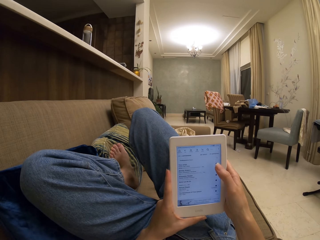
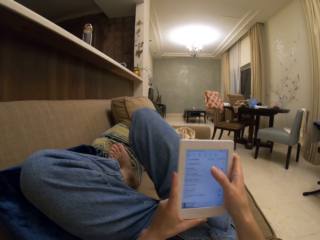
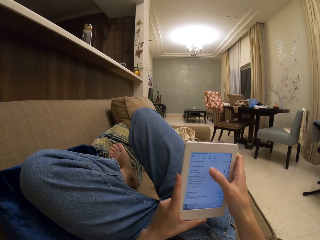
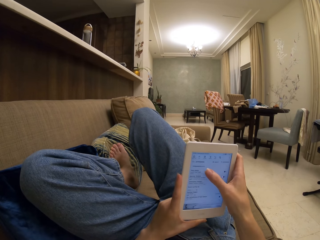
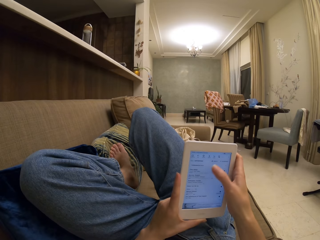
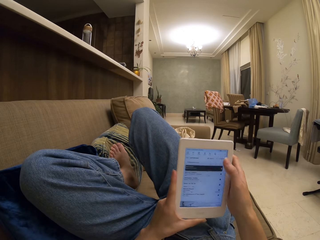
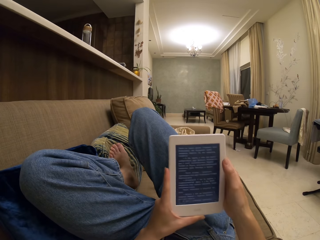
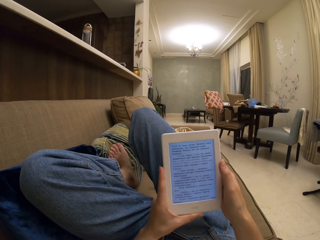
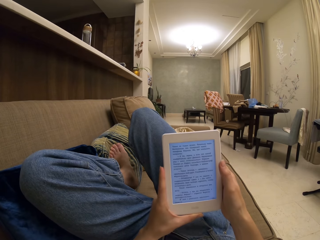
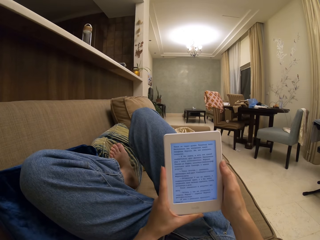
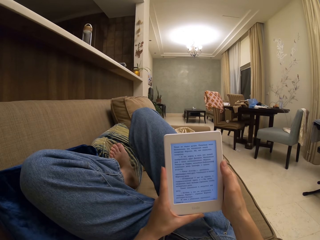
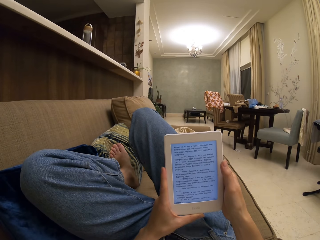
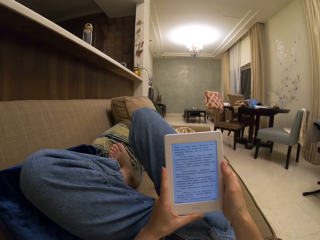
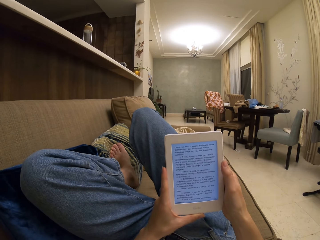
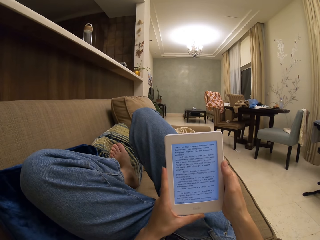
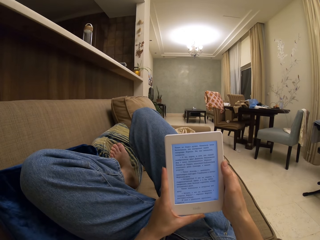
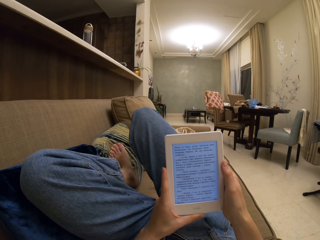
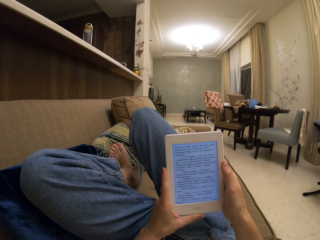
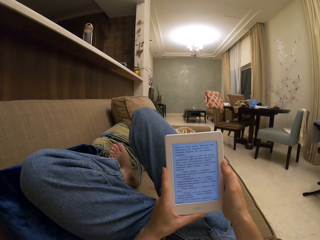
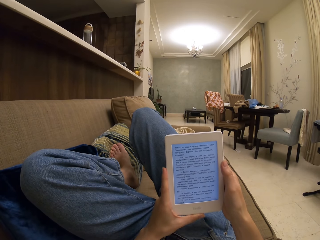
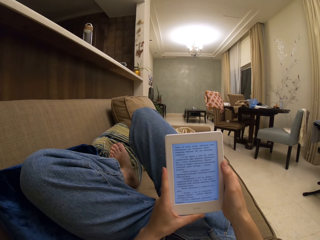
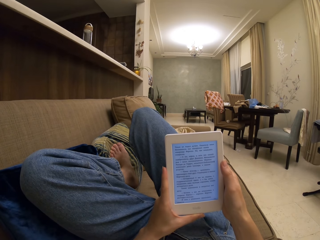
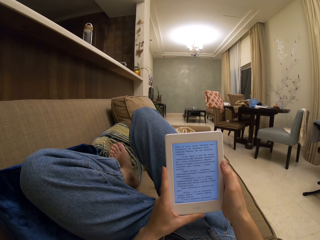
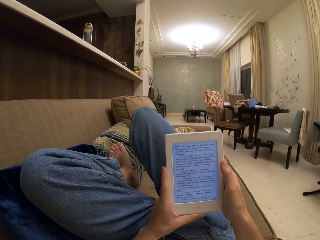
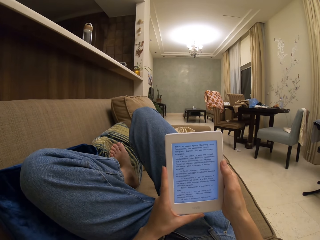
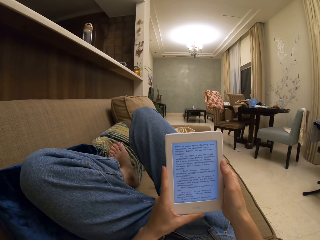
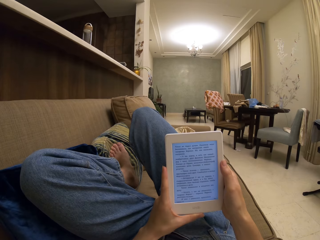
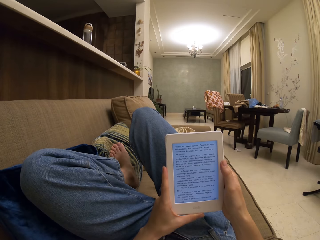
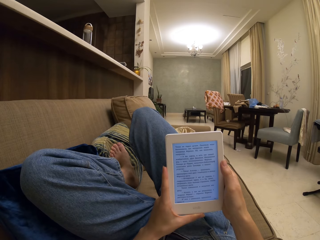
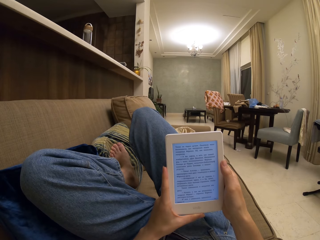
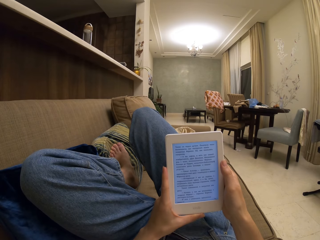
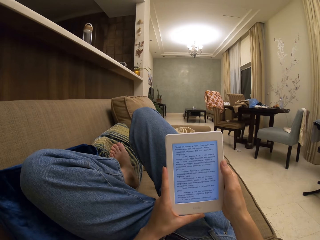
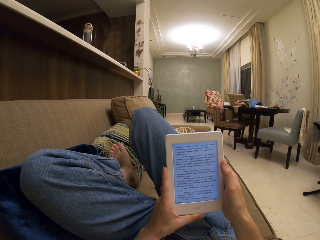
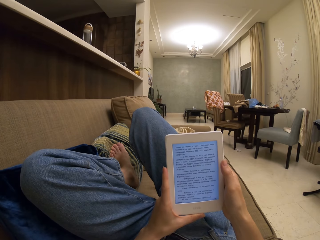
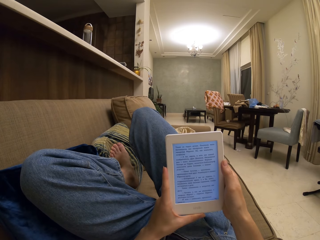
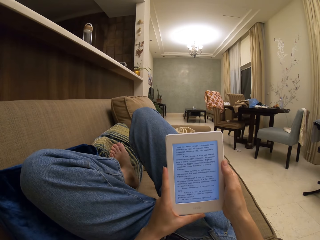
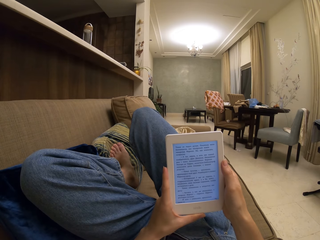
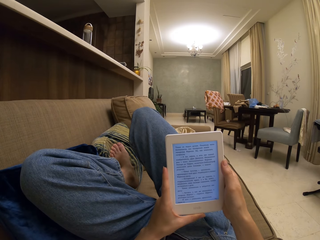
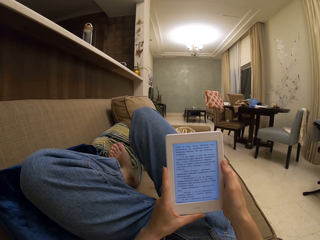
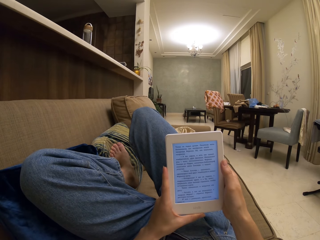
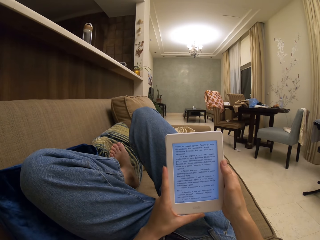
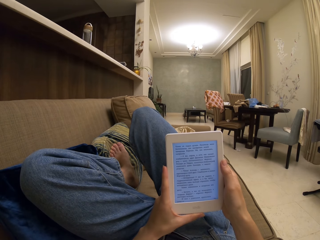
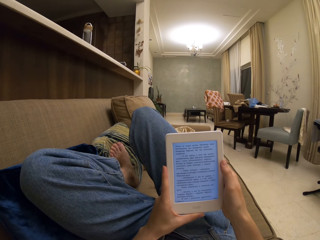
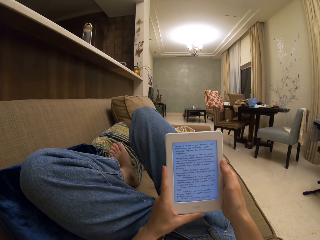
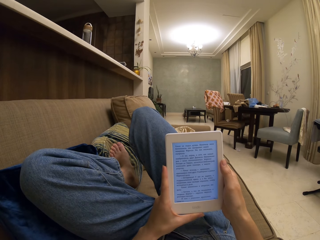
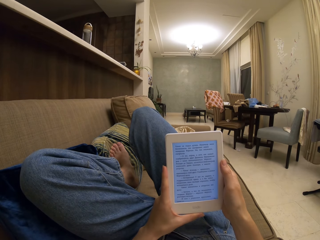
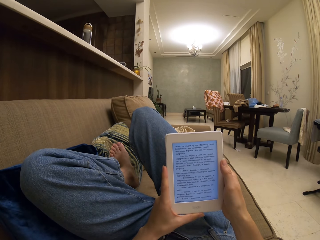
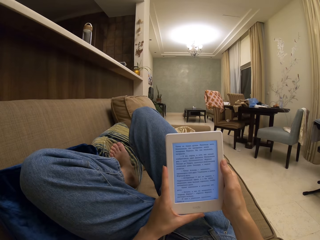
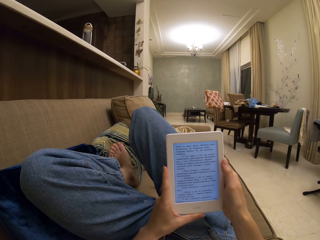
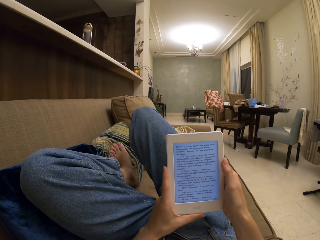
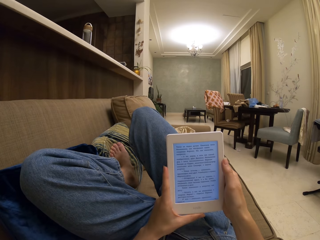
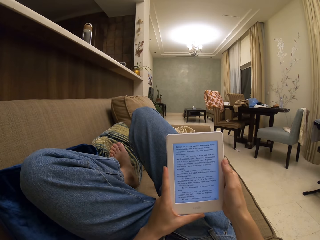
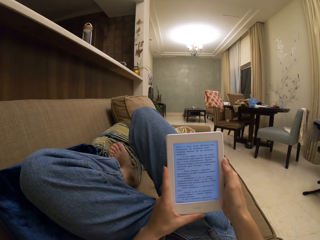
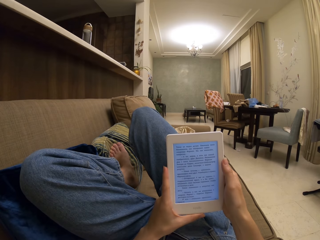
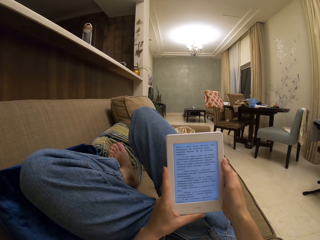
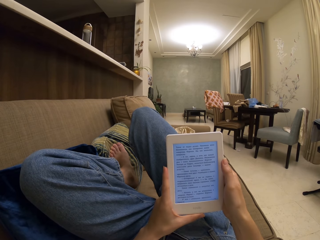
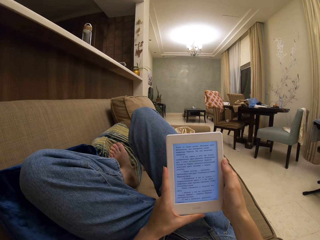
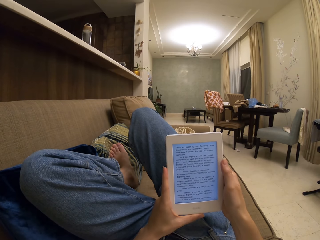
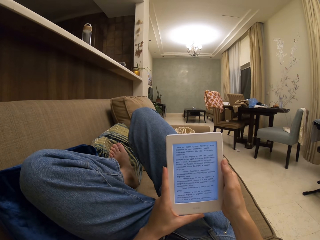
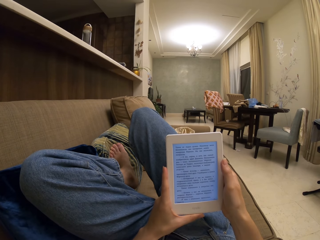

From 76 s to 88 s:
The camera wearer reads a book on the tablet.

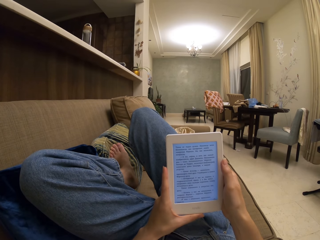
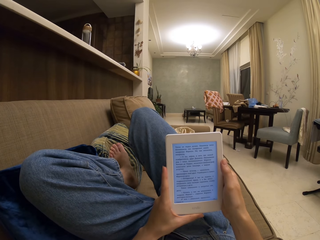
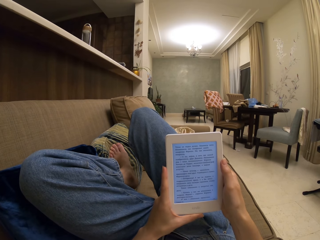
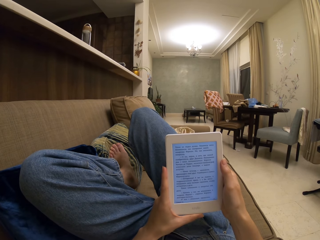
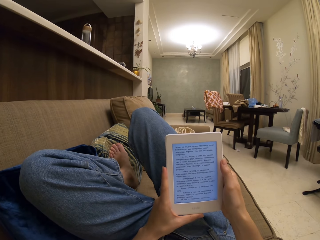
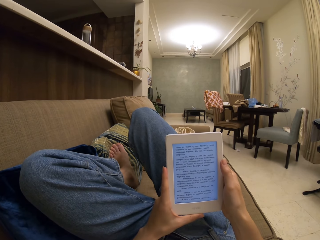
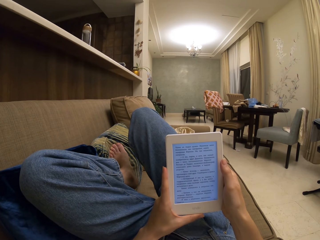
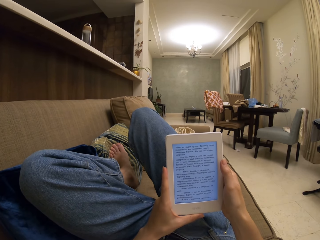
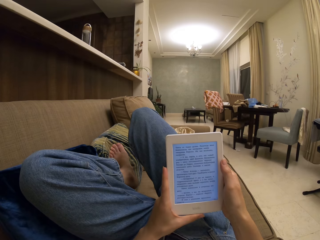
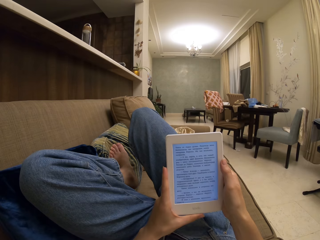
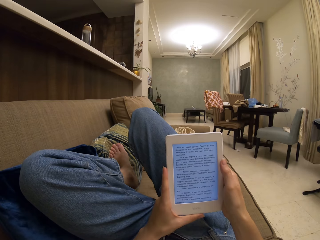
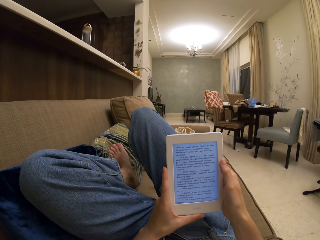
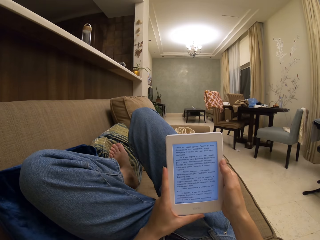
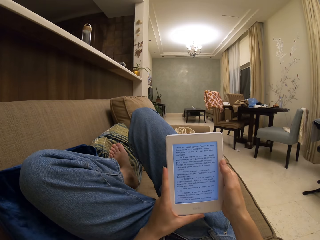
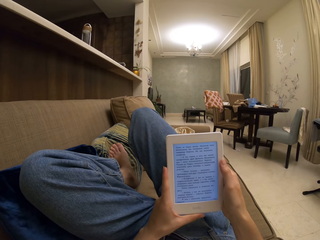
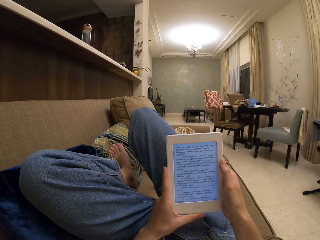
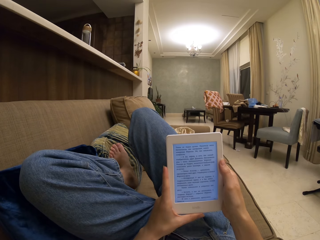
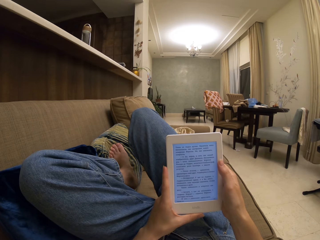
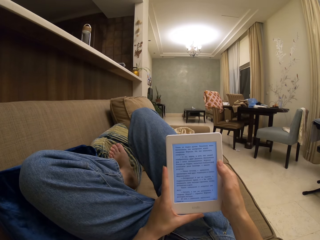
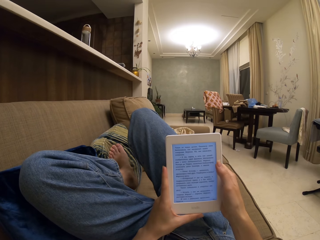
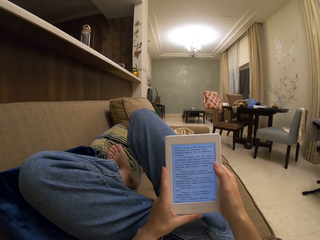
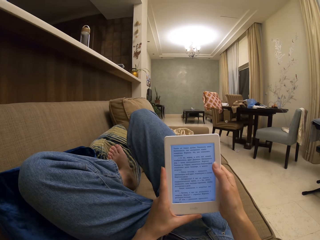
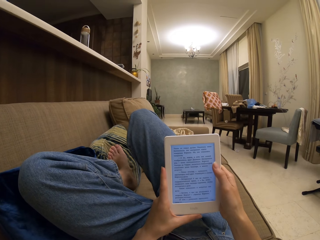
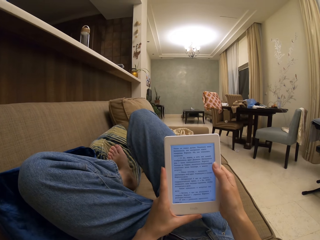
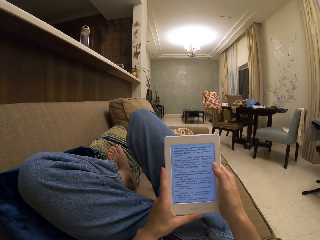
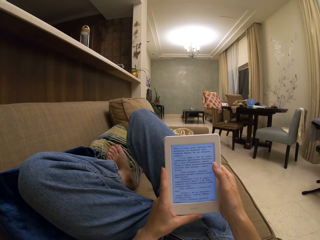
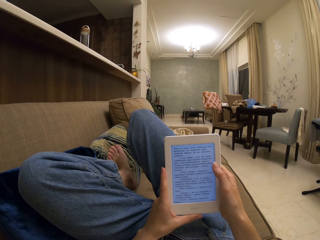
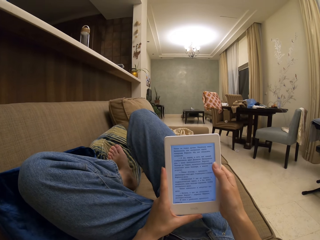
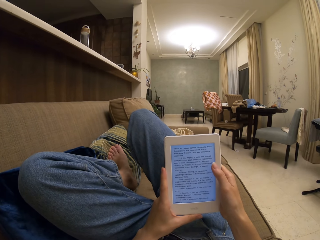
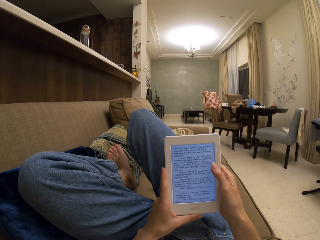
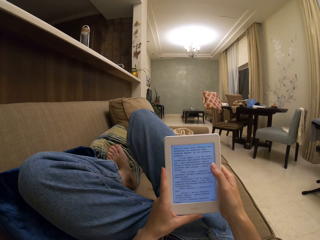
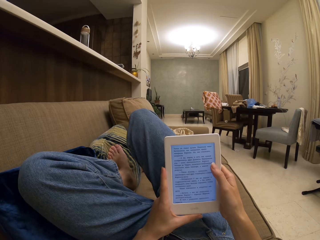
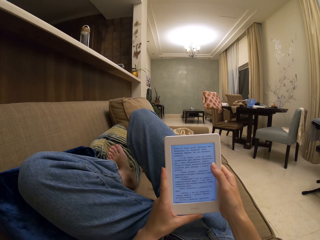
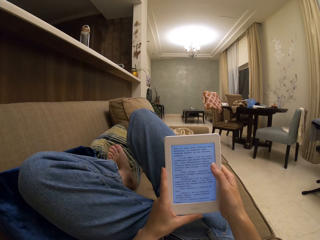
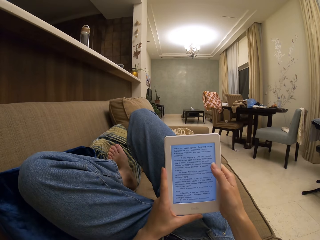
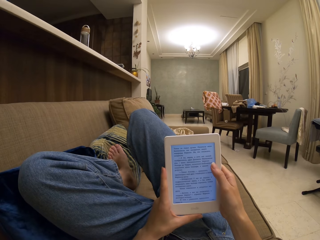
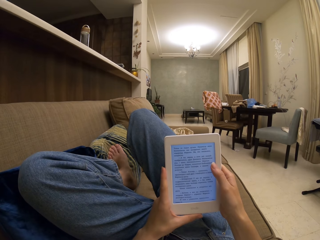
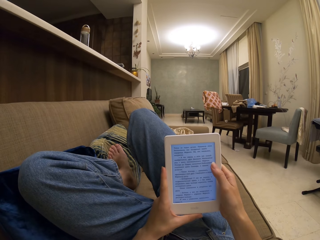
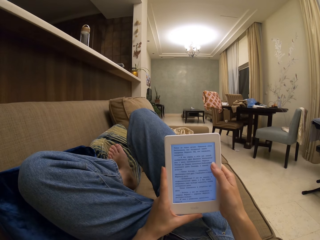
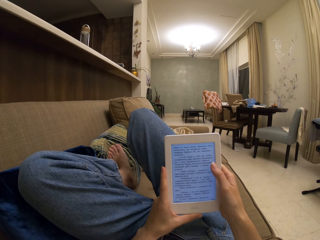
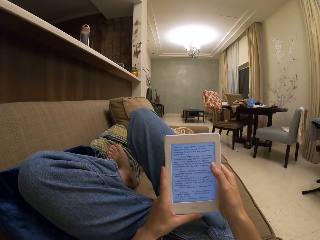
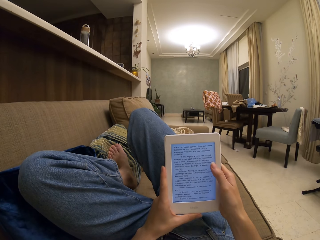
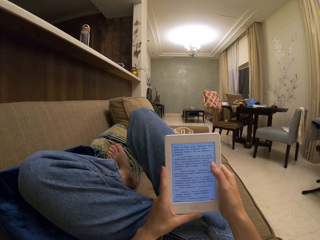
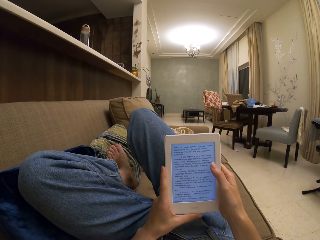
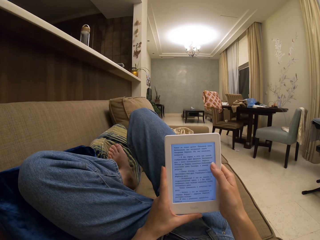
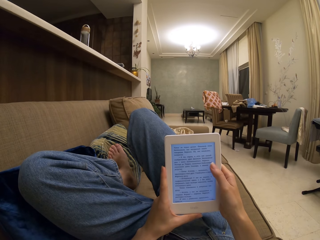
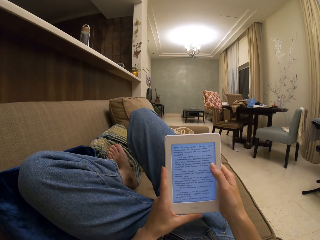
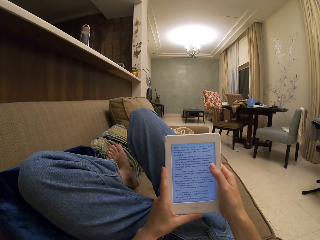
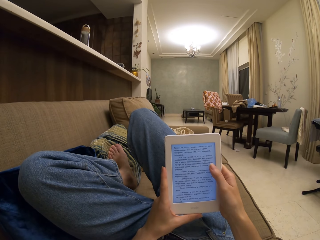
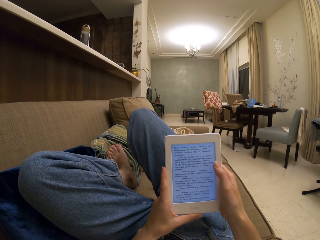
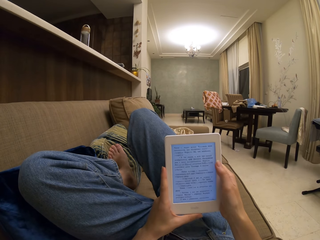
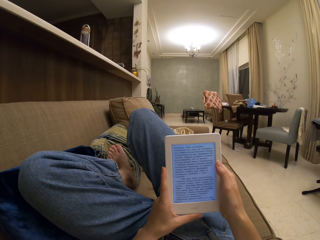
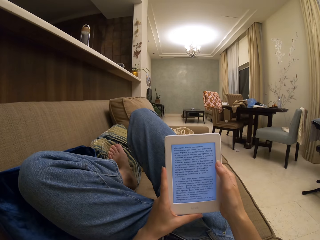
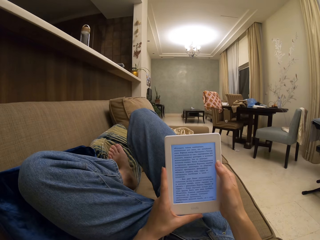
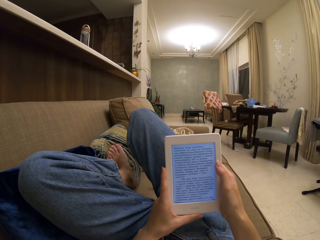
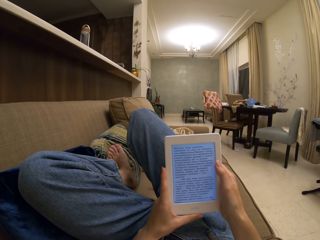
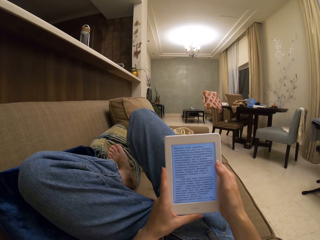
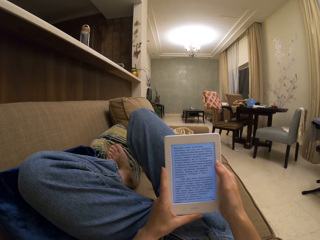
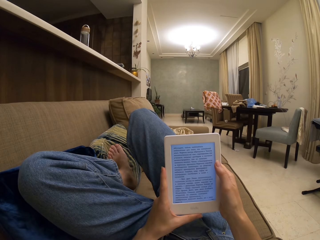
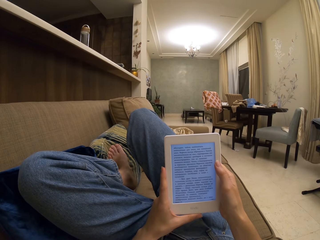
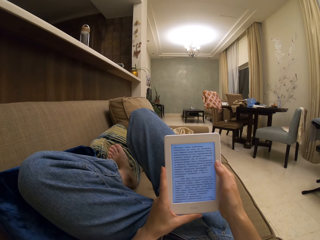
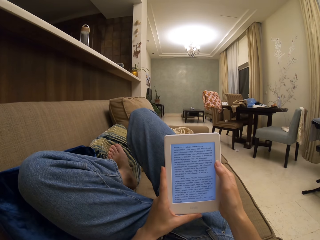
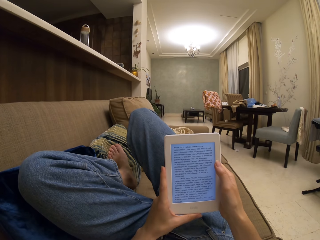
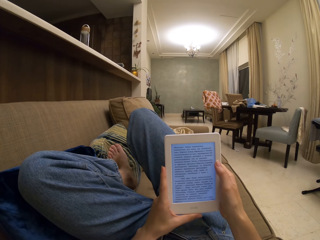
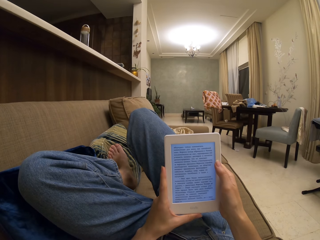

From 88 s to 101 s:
The camera wearer operates the tablet. They tap on the next page. They read the book on the tablet.
